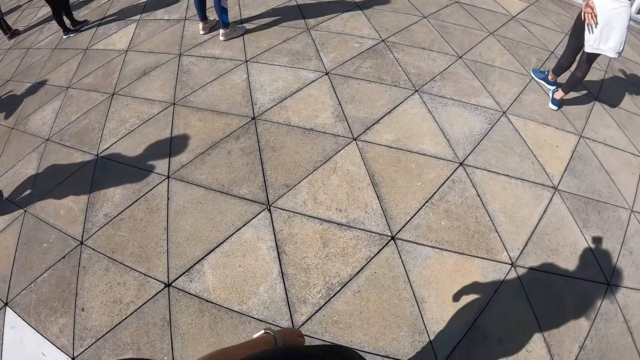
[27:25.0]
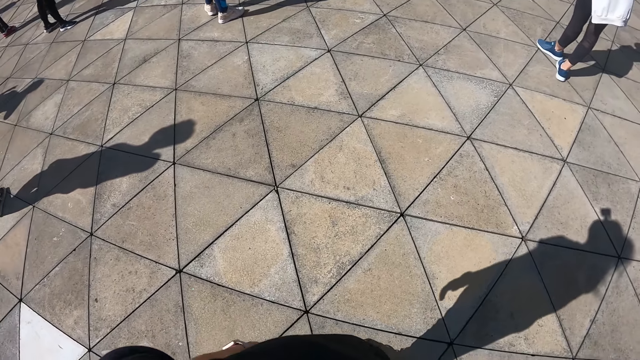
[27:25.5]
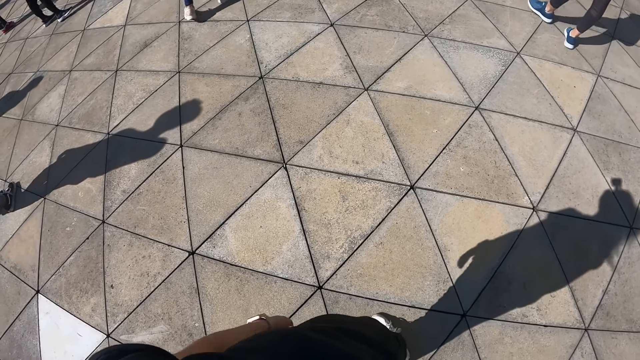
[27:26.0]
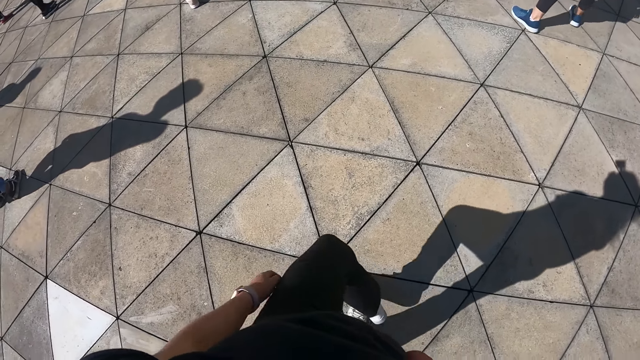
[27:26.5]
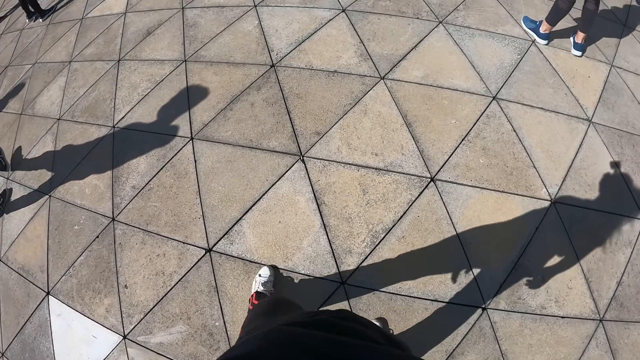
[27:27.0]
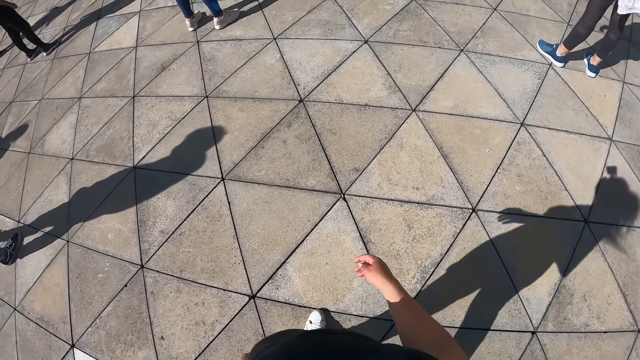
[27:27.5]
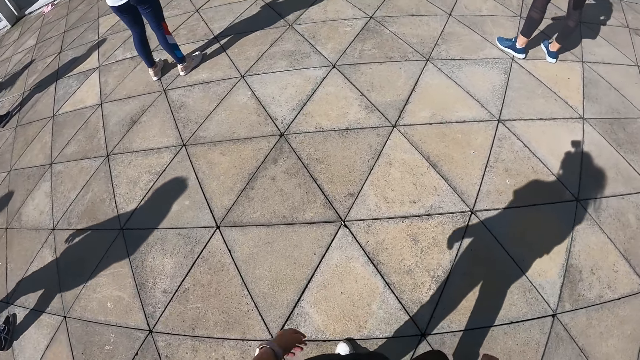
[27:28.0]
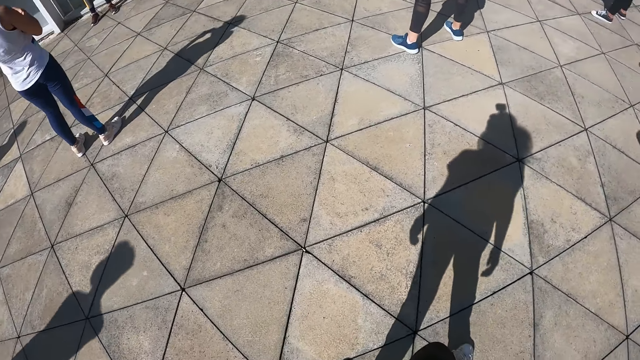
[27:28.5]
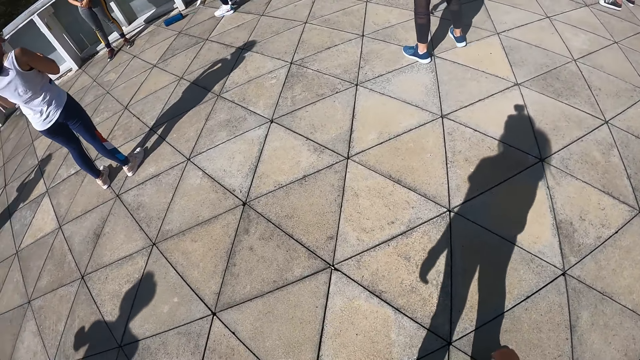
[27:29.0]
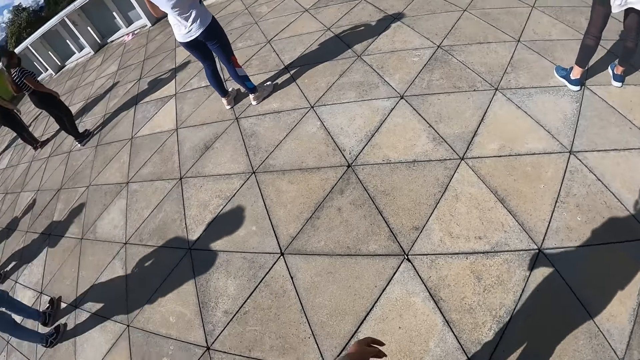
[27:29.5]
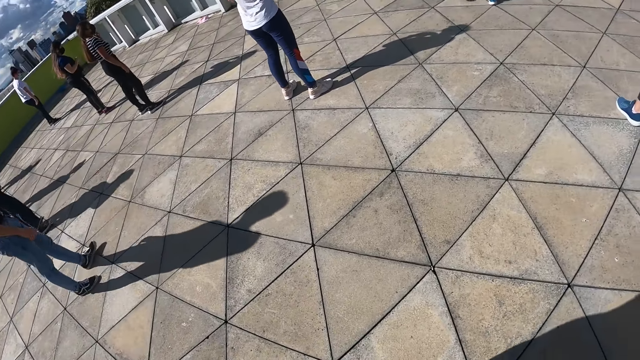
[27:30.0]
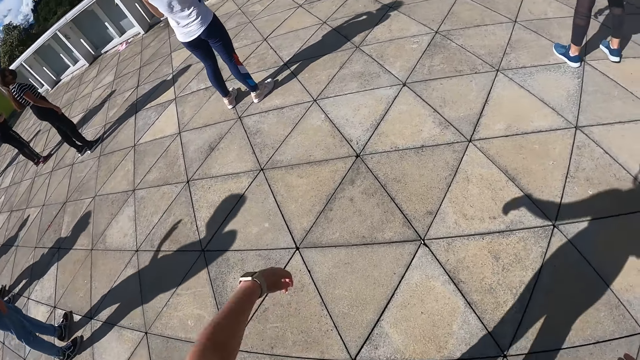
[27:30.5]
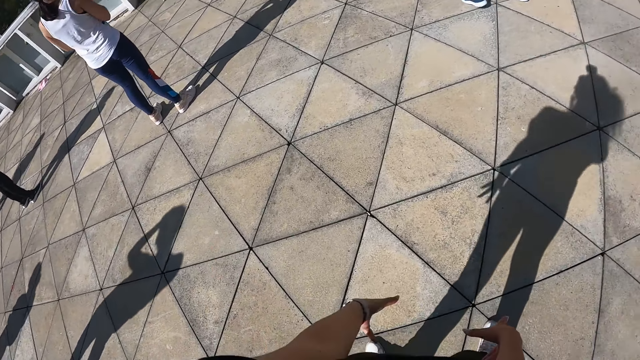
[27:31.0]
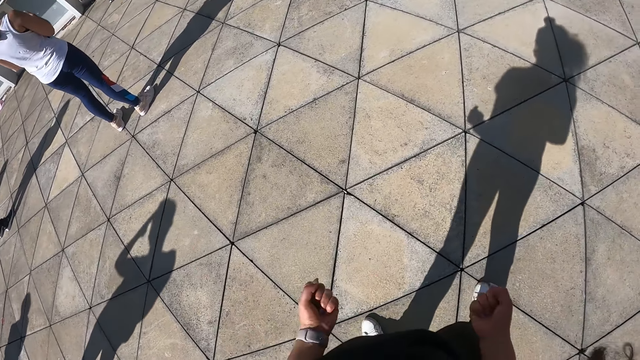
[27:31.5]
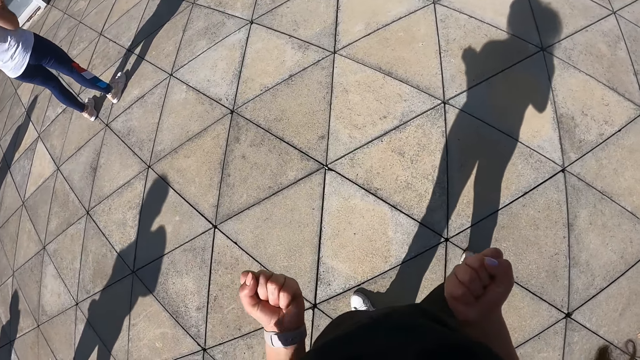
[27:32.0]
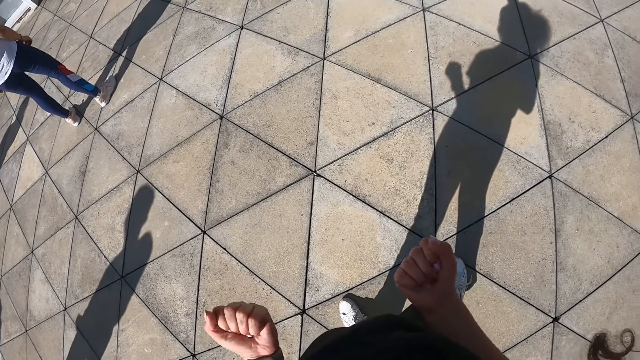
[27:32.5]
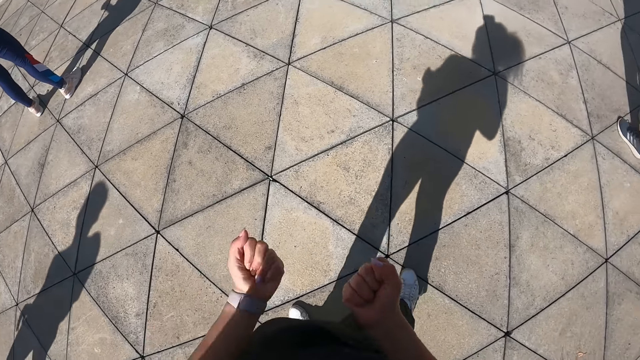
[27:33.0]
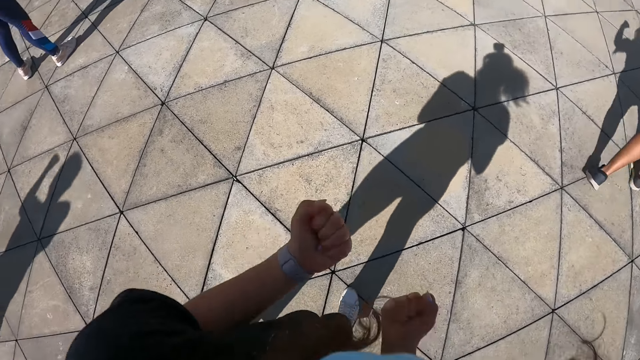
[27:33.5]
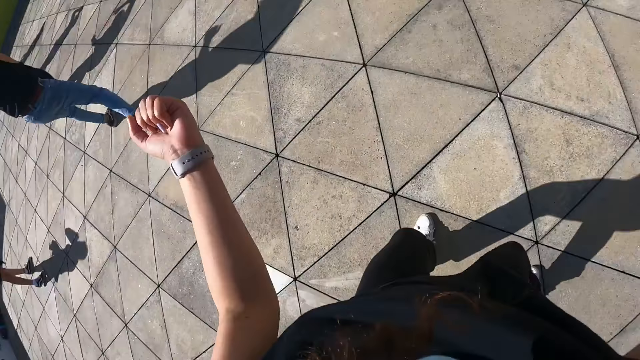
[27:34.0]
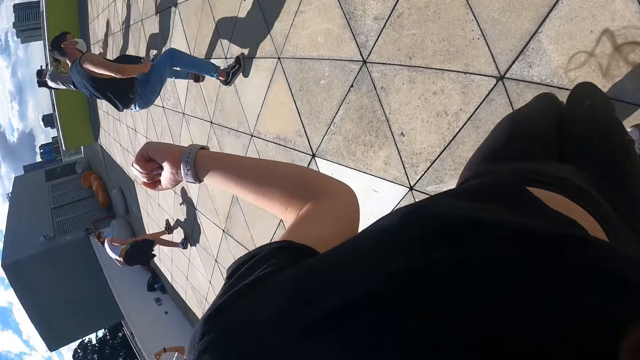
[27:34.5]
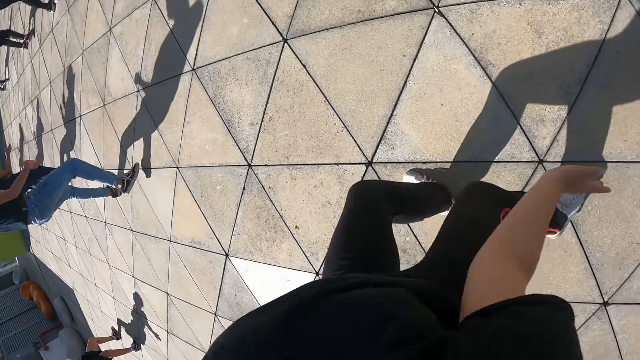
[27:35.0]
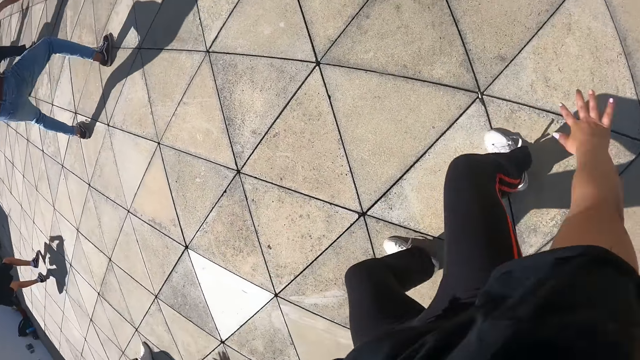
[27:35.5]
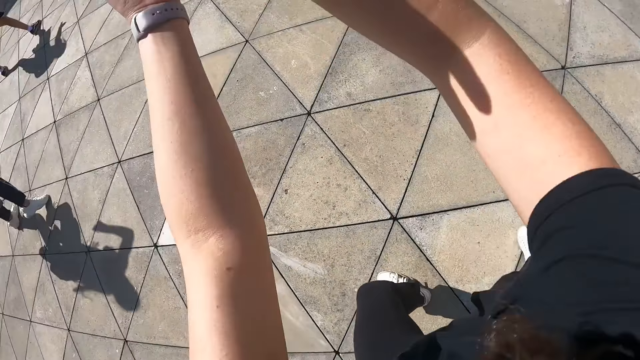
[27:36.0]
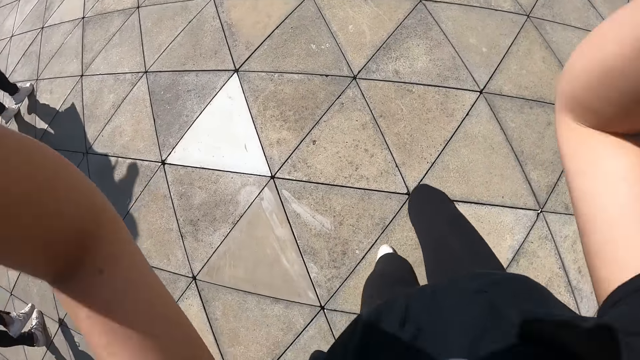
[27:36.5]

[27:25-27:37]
The camera wearer dances with the group of people.

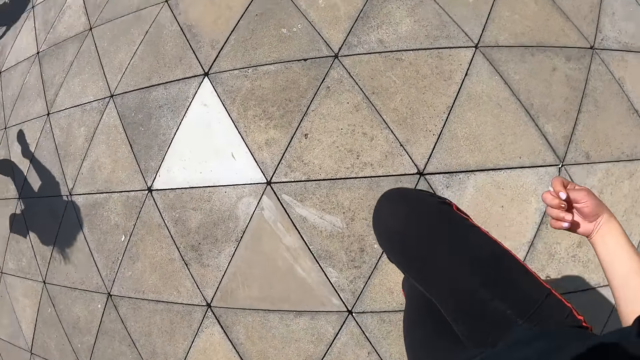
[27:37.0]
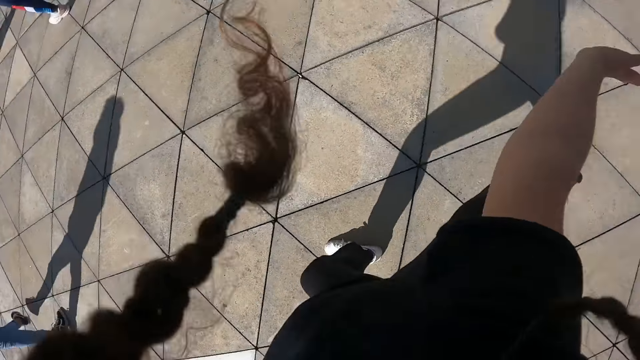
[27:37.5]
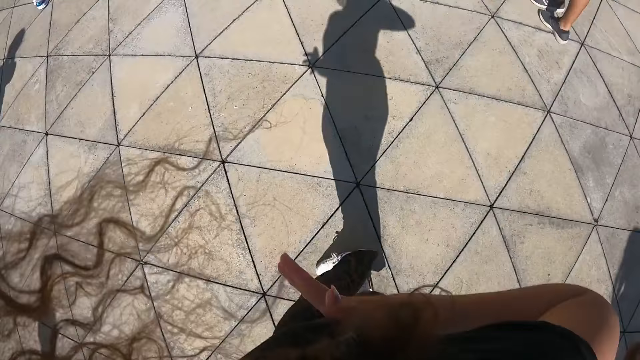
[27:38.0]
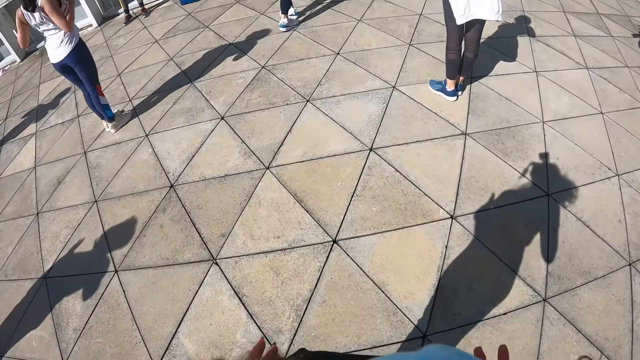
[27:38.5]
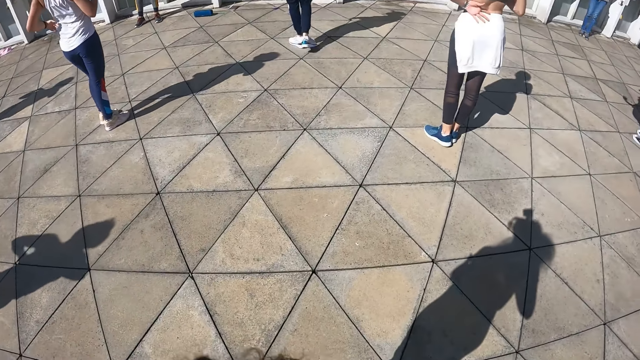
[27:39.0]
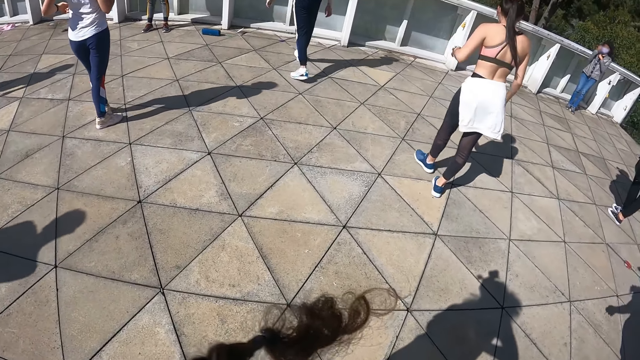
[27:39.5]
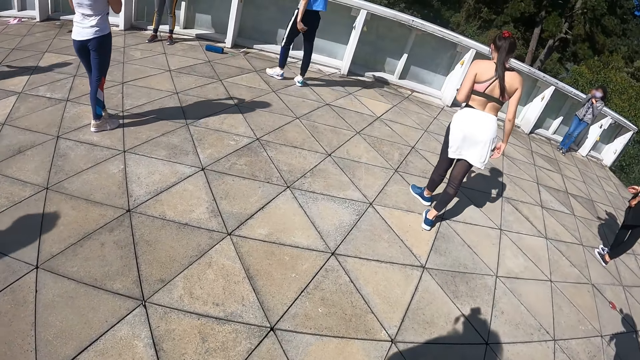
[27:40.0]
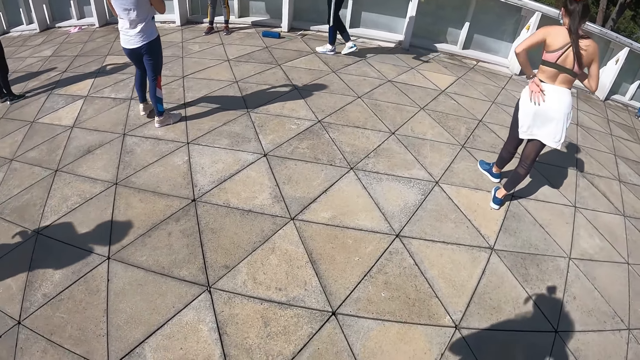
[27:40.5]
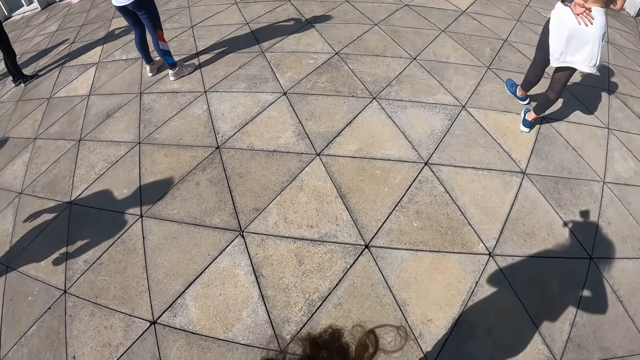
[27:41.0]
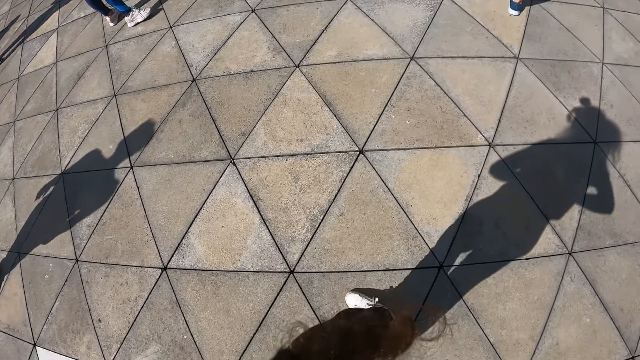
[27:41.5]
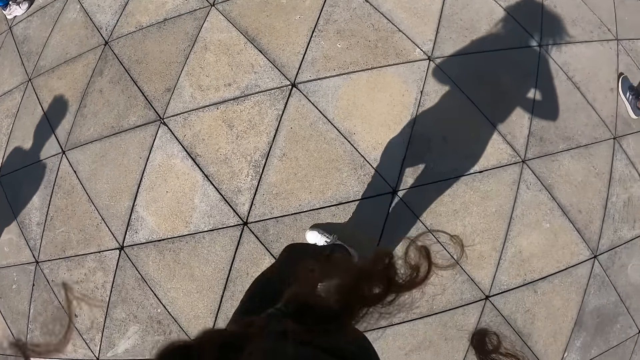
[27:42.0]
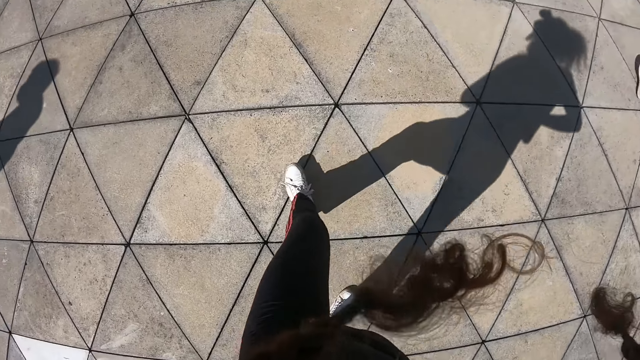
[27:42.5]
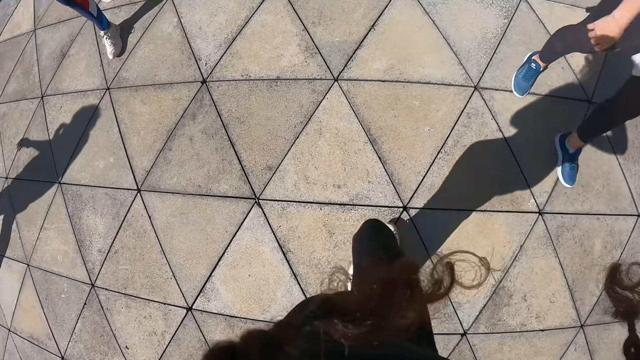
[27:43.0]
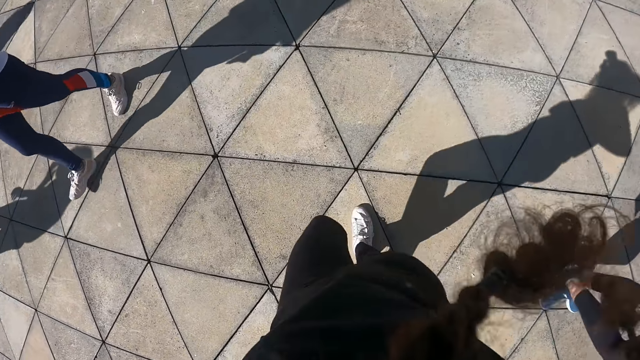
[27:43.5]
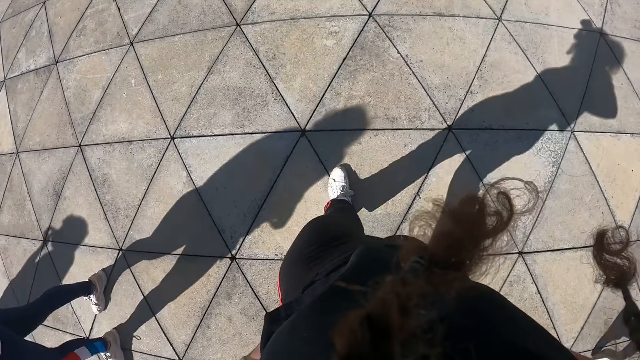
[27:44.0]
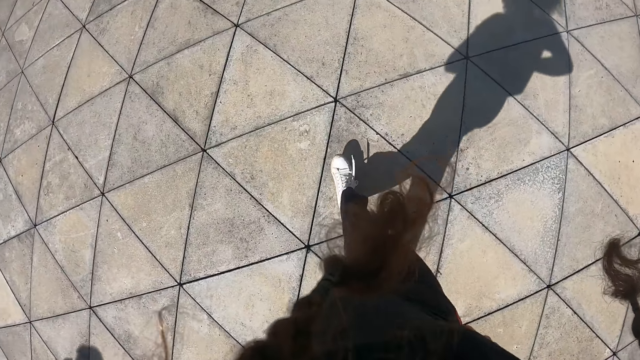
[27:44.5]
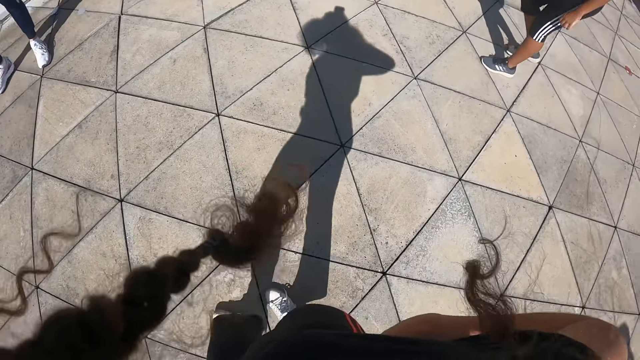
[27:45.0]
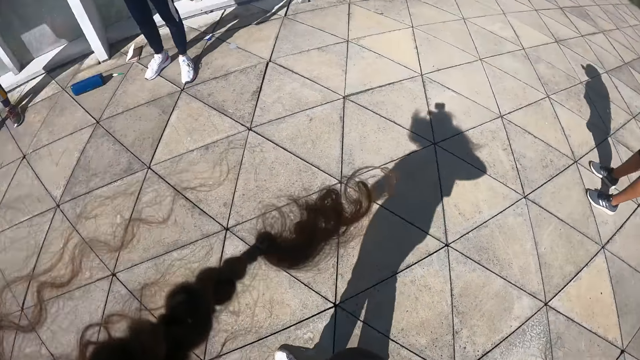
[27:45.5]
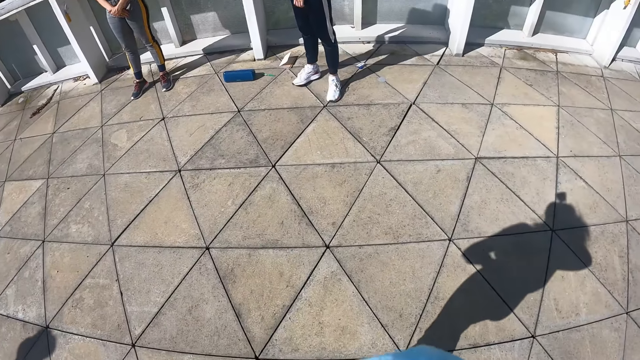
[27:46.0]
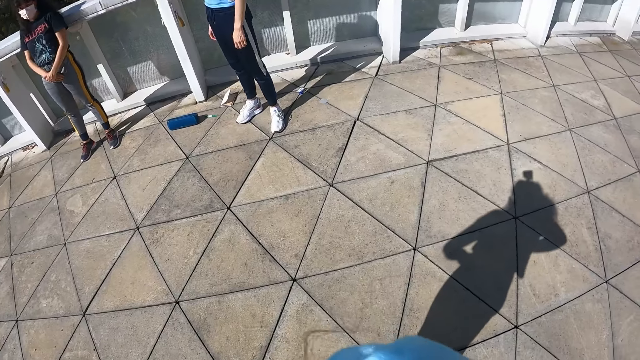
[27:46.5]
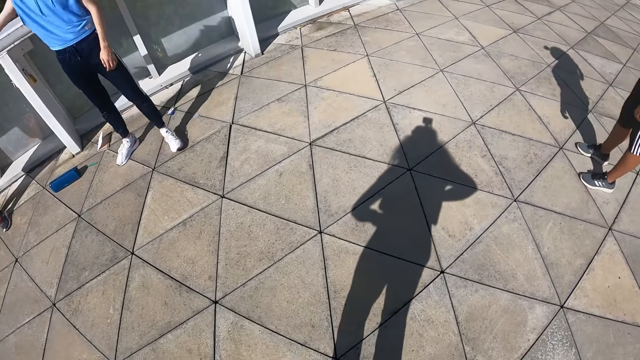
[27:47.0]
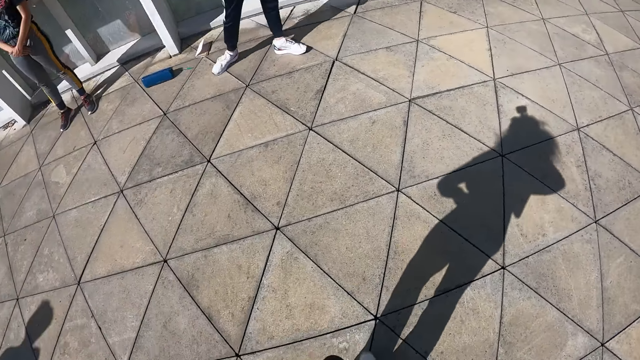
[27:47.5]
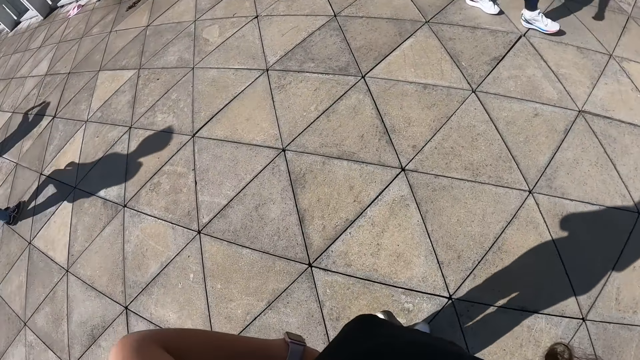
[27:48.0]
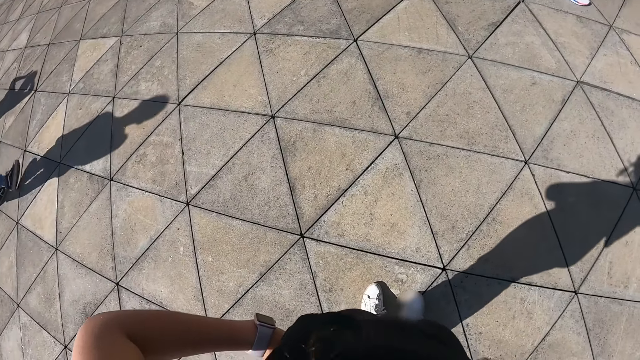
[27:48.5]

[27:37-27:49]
The camera wearer walks in a compound. They stop to walk.
